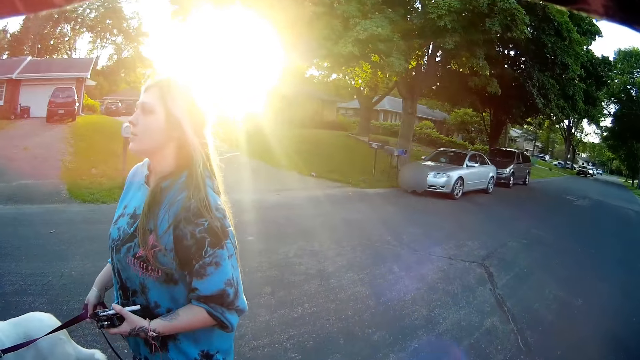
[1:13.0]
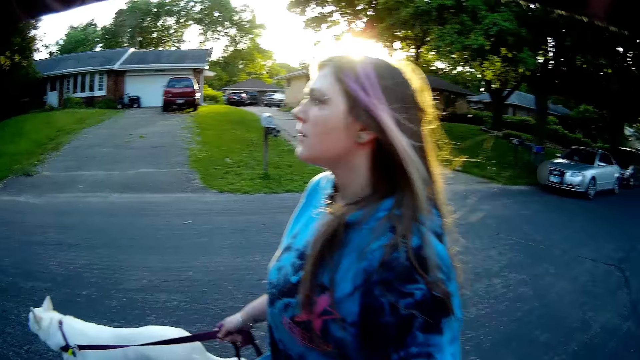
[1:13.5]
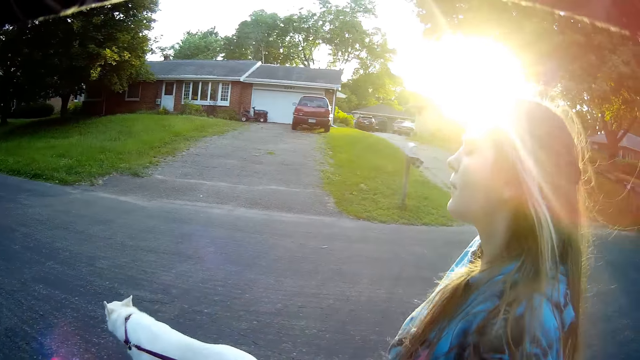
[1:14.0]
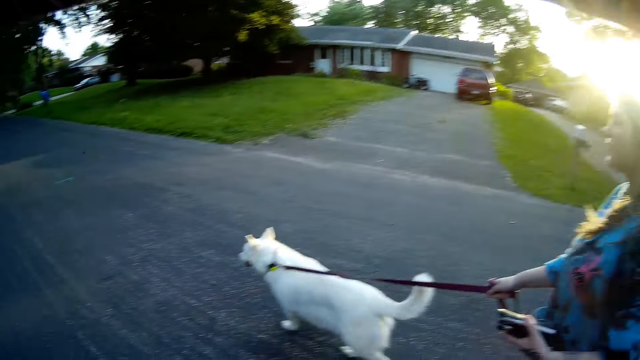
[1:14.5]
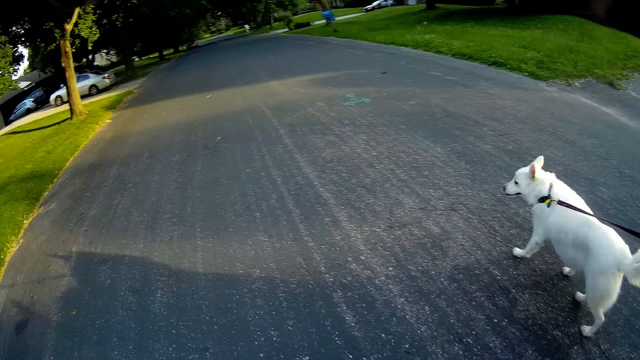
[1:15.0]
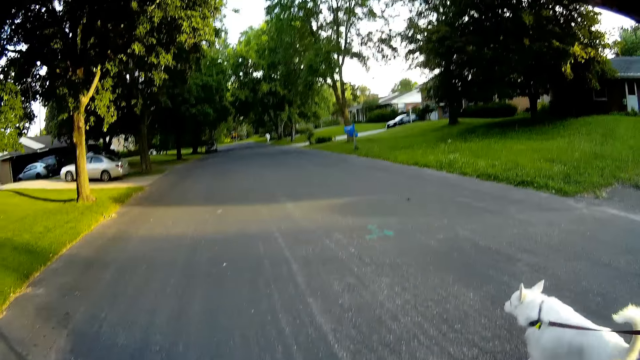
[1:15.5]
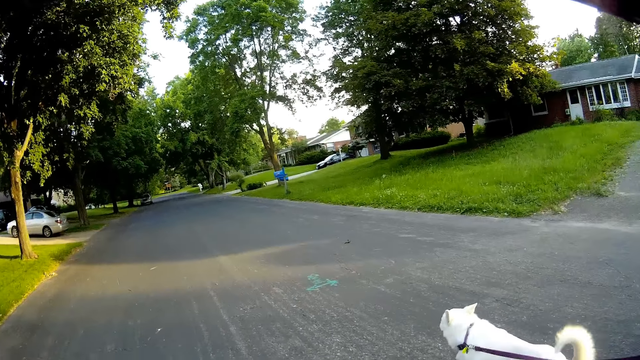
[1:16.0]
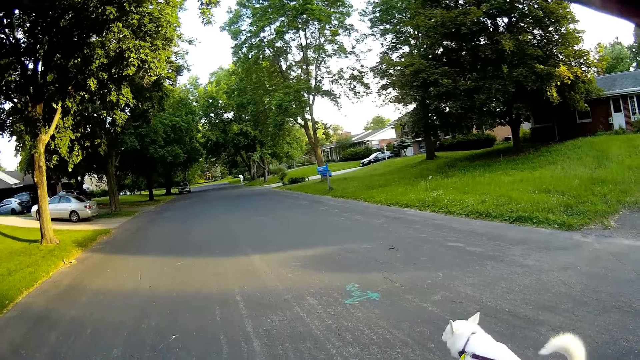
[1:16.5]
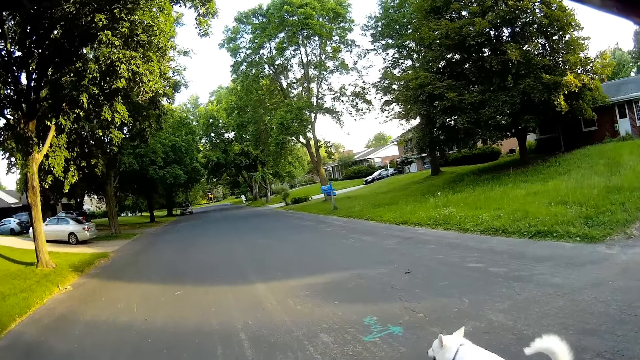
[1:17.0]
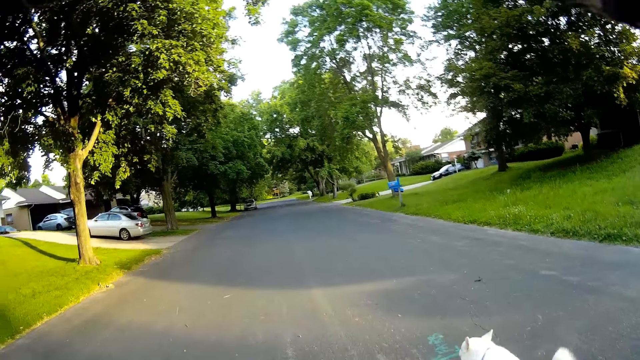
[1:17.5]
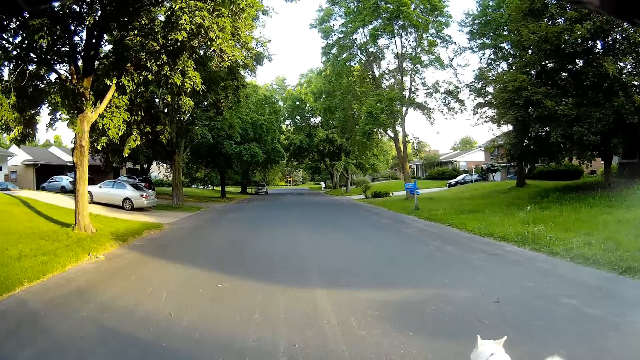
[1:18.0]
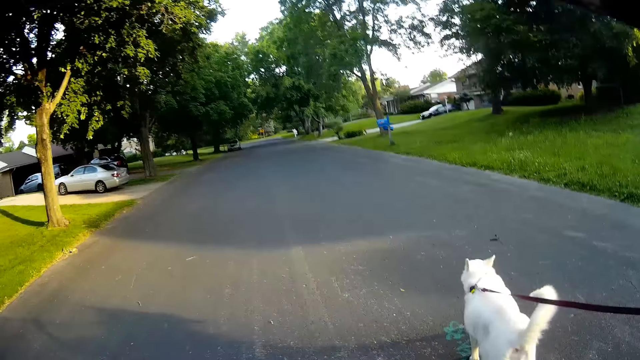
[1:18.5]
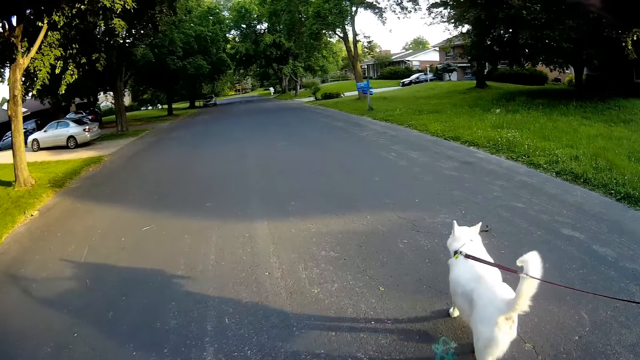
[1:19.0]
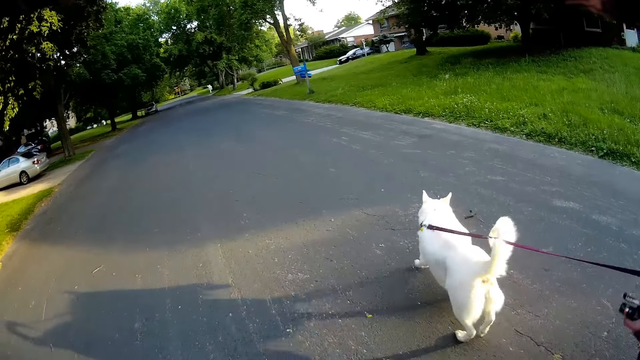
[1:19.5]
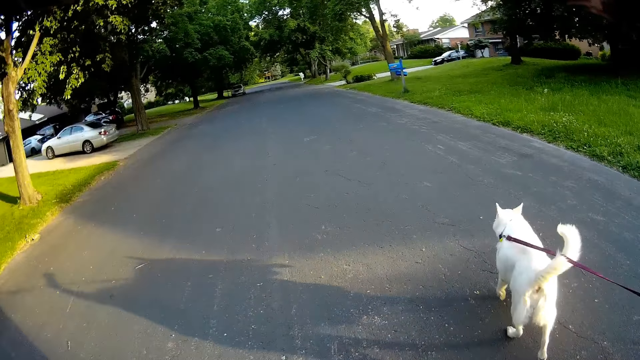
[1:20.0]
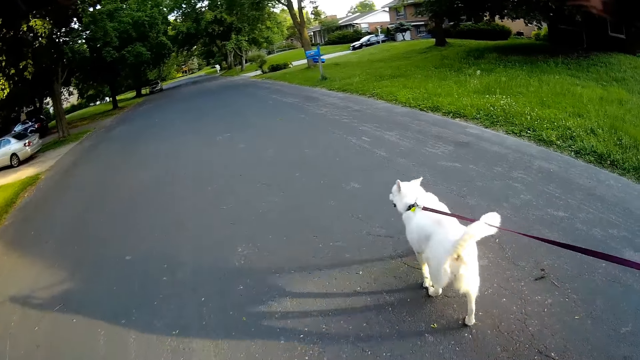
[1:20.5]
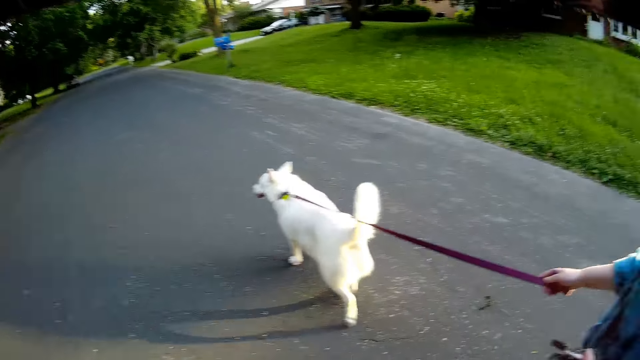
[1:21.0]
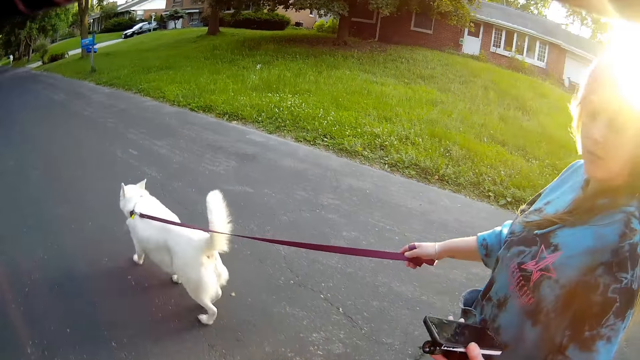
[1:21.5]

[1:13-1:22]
The camera wearer closes the car door. A lady walks the dog. The camera wearer converses with the lady and walks with the lady and the dog on the road. The lady converses.

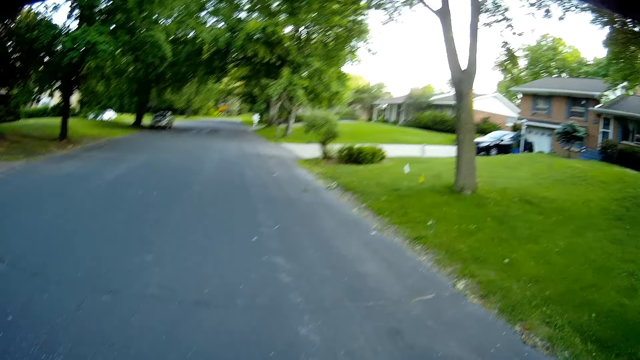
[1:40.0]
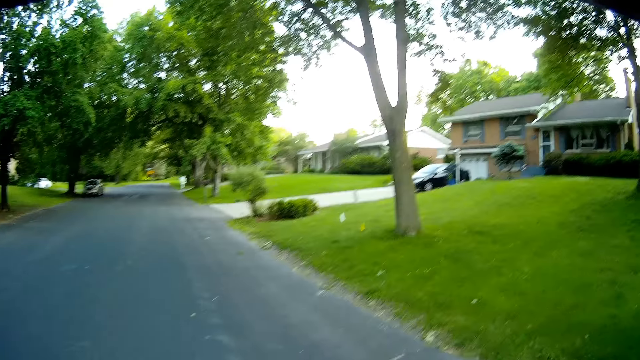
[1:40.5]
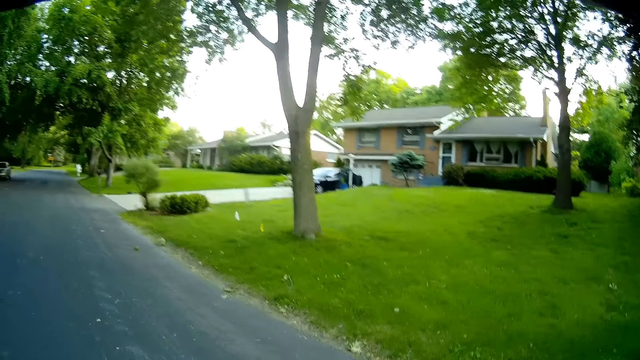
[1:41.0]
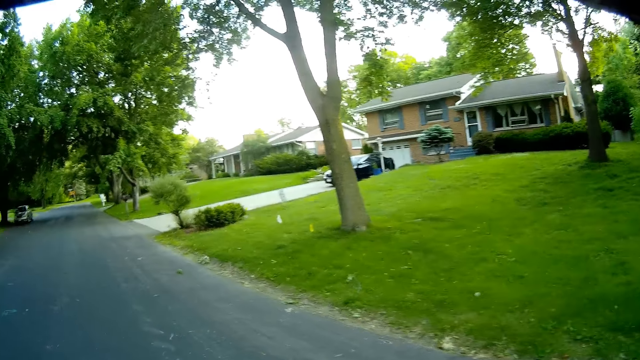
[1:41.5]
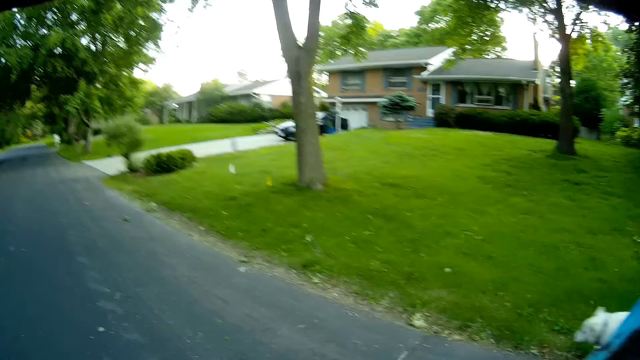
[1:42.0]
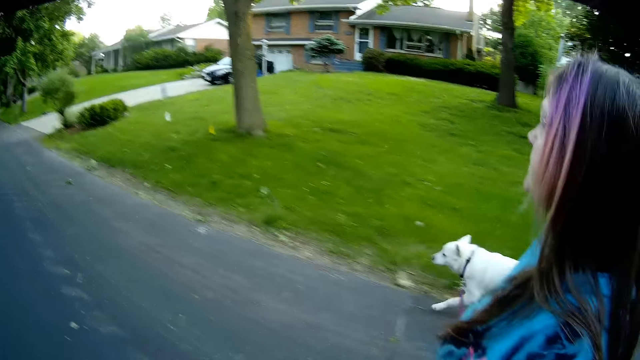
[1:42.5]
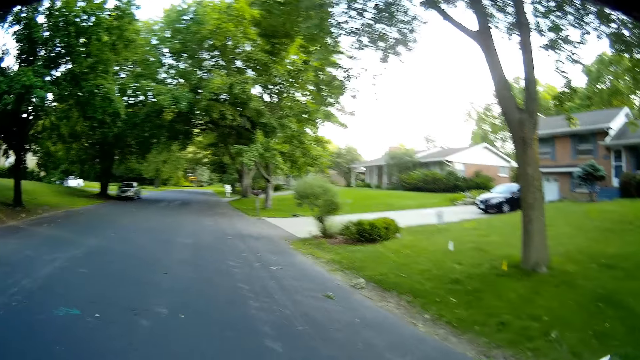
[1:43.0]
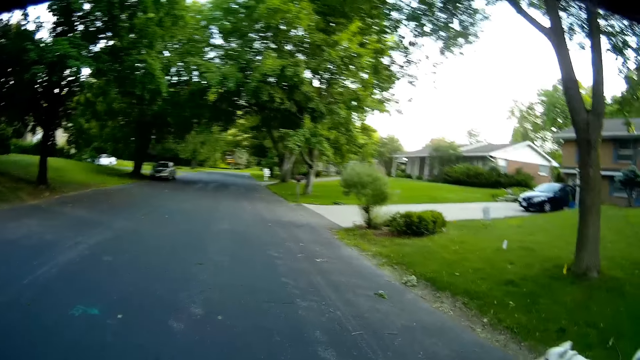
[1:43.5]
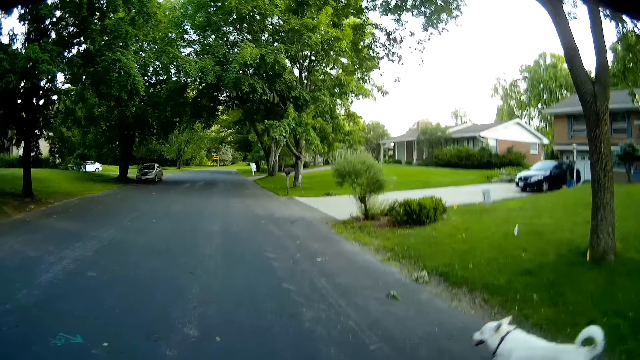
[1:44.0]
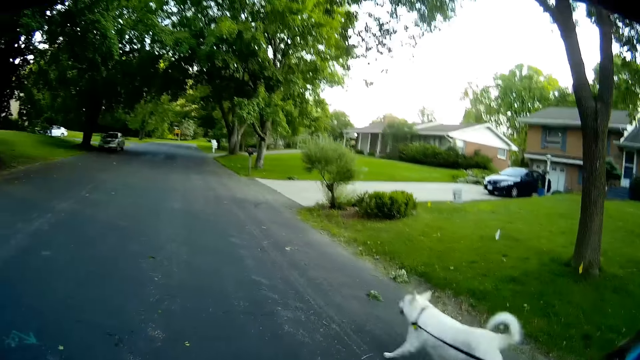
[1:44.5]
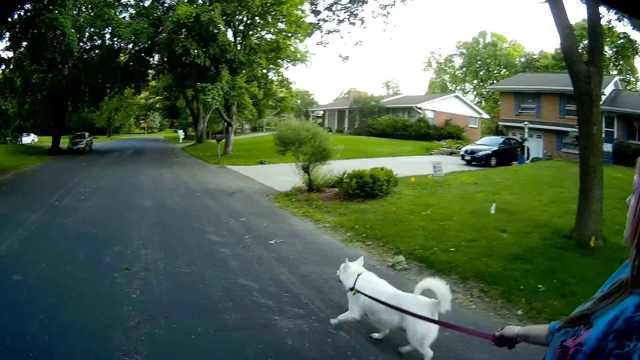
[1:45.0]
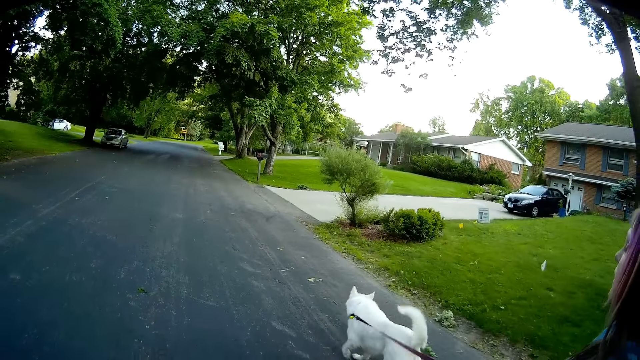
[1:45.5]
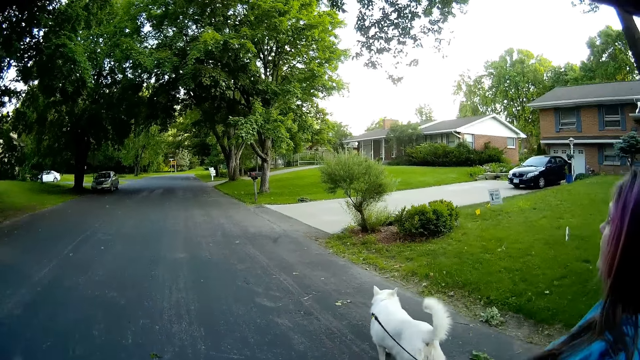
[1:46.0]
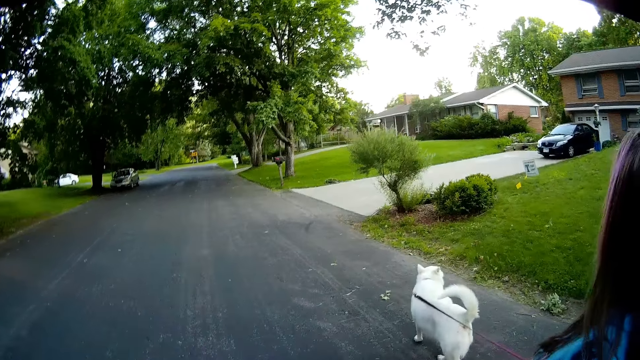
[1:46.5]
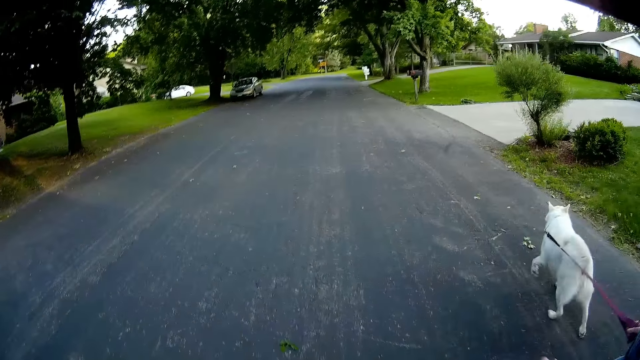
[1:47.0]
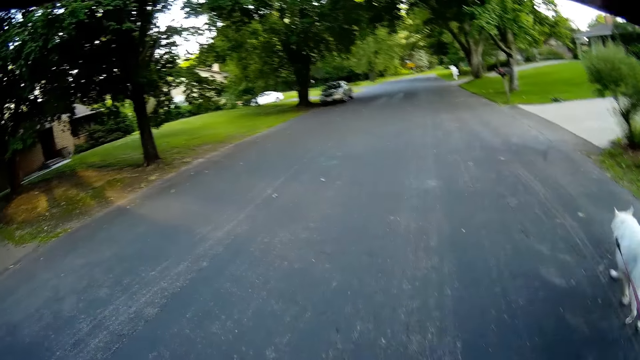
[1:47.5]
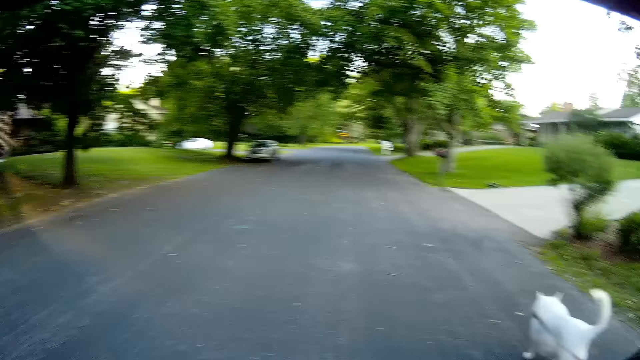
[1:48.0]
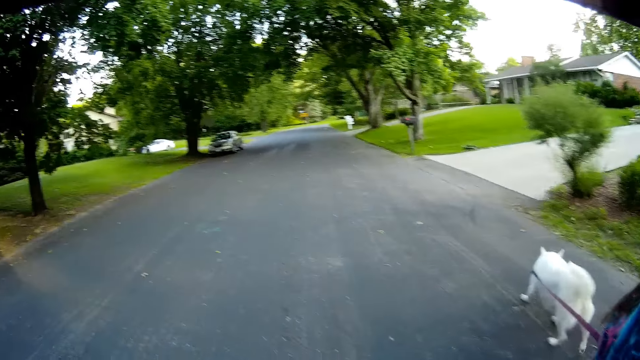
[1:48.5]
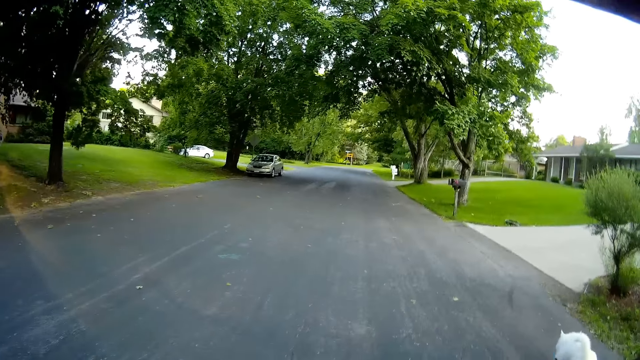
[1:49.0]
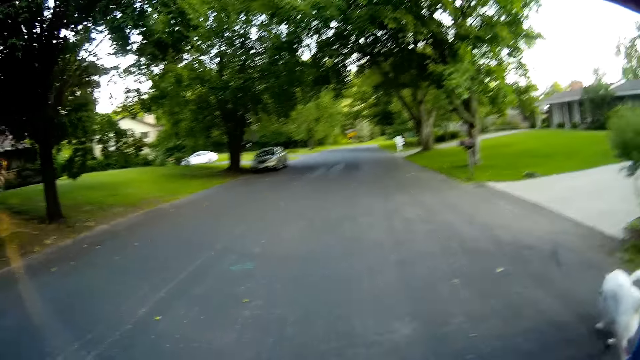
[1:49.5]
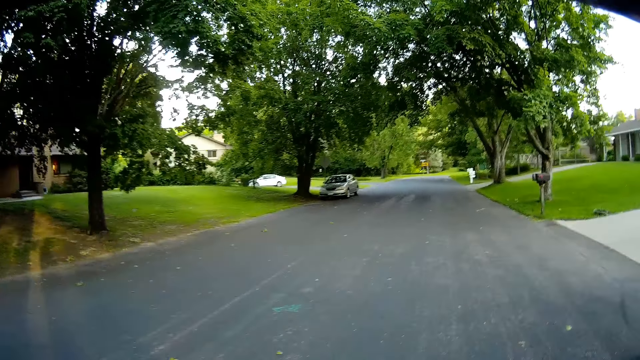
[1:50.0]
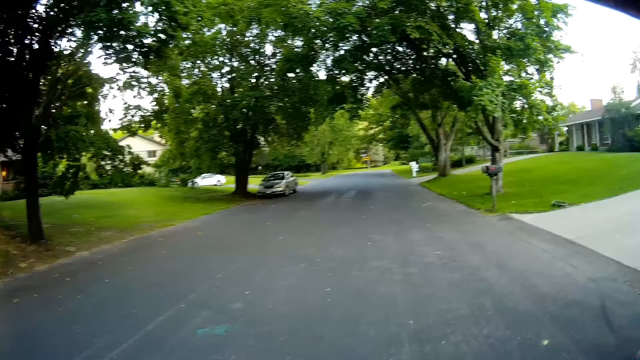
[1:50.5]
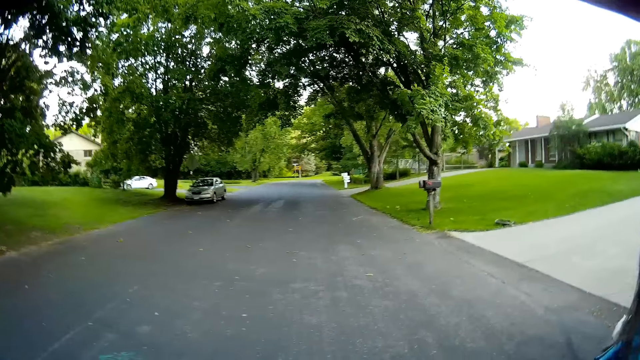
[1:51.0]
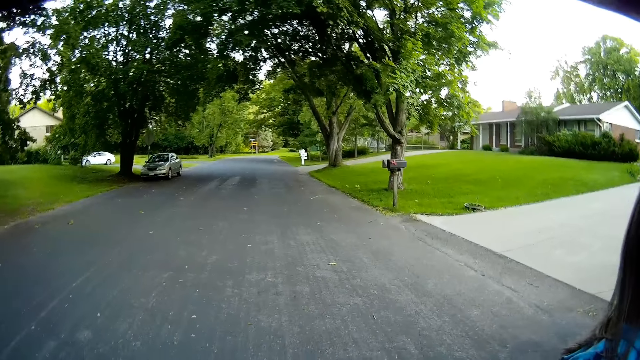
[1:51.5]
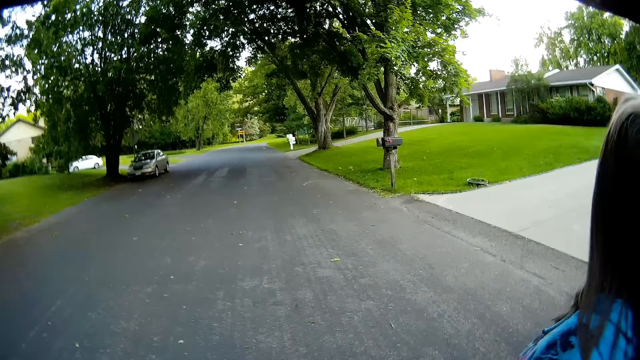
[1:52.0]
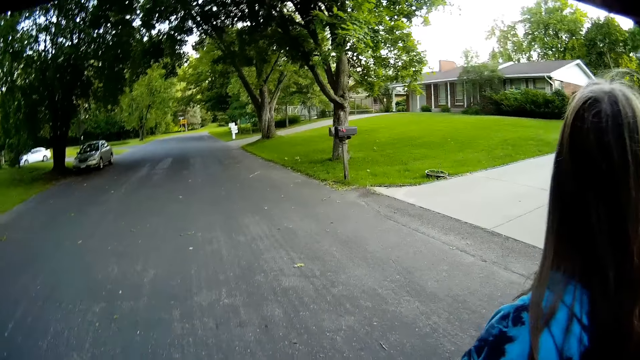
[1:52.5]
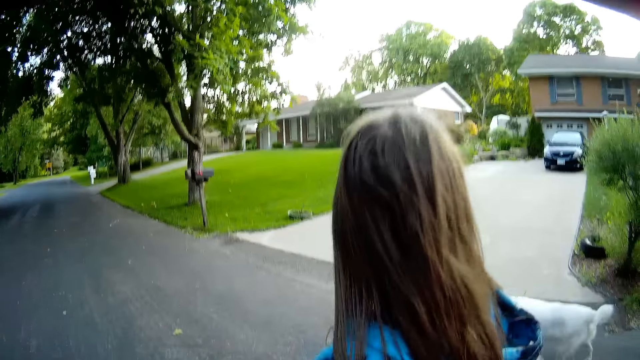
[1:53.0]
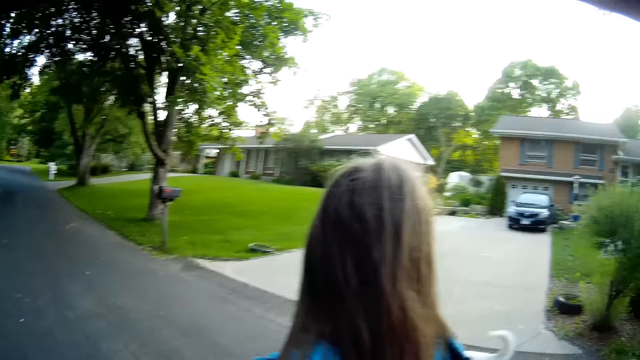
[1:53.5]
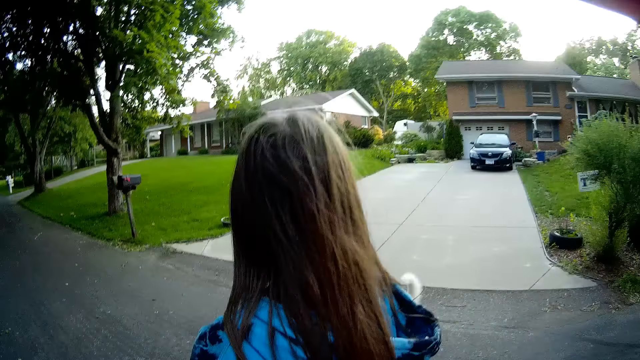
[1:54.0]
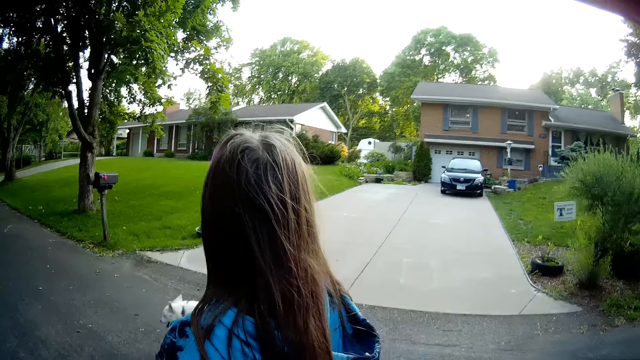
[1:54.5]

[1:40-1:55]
The camera wearer converses. A lady walks the dog on the road. The camera wearer walks beside the lady and the dog.
